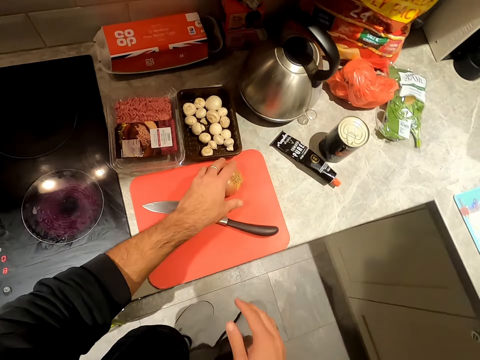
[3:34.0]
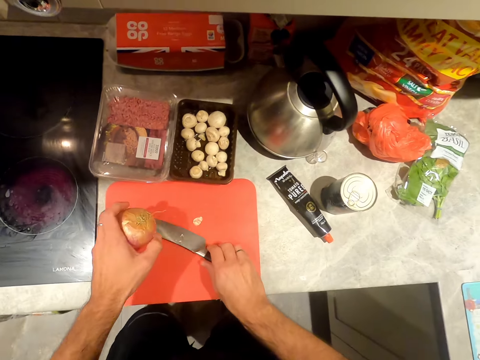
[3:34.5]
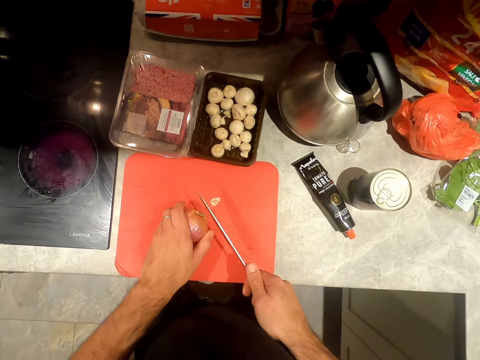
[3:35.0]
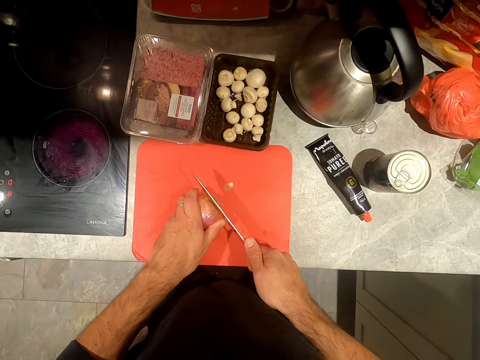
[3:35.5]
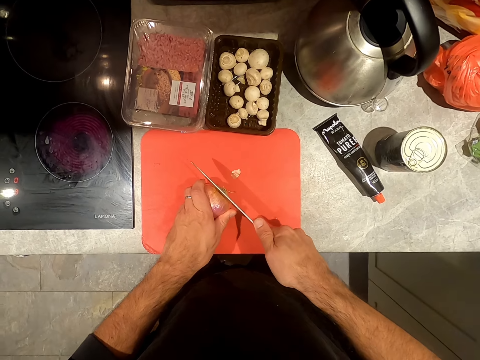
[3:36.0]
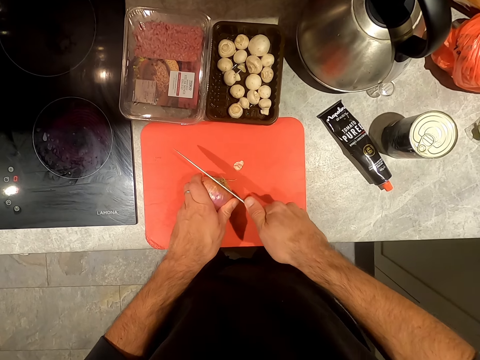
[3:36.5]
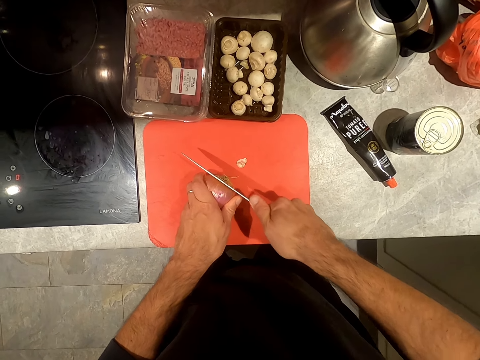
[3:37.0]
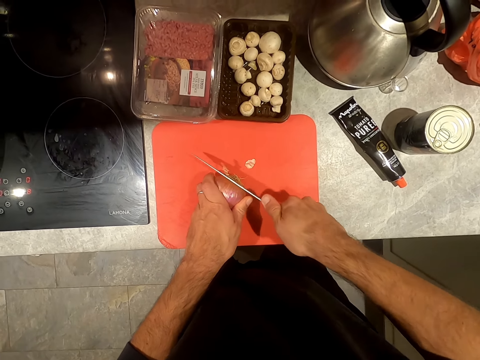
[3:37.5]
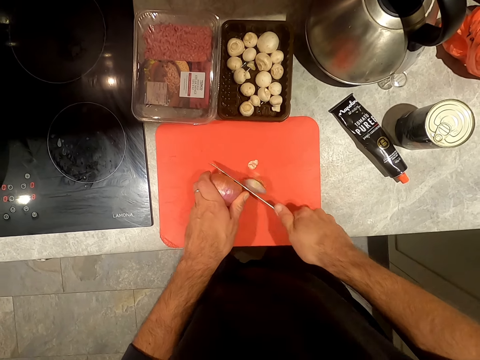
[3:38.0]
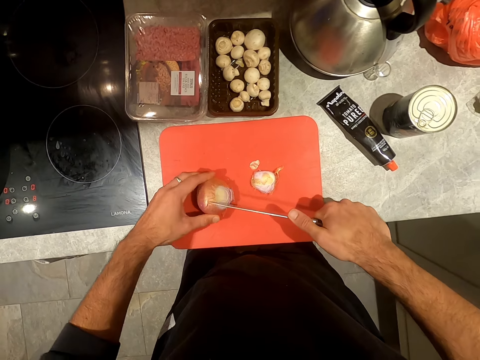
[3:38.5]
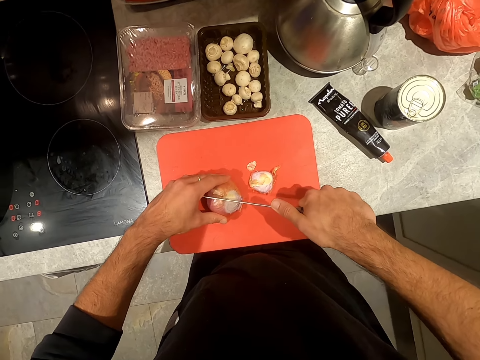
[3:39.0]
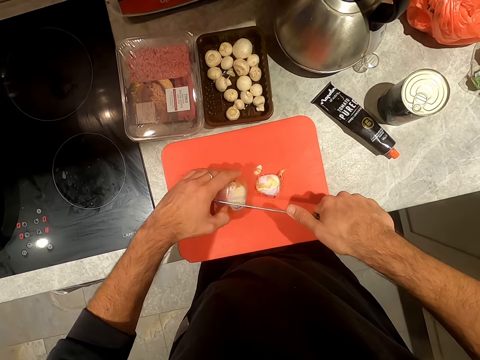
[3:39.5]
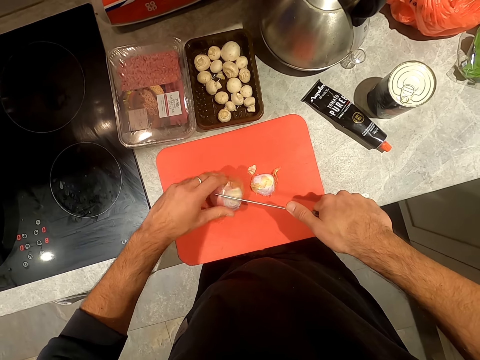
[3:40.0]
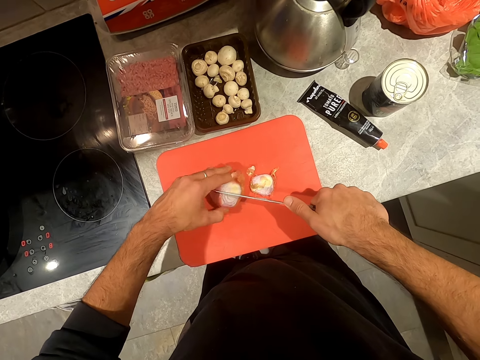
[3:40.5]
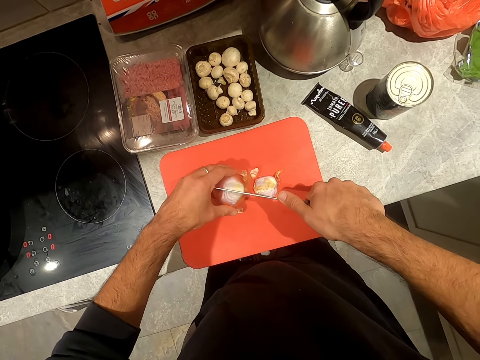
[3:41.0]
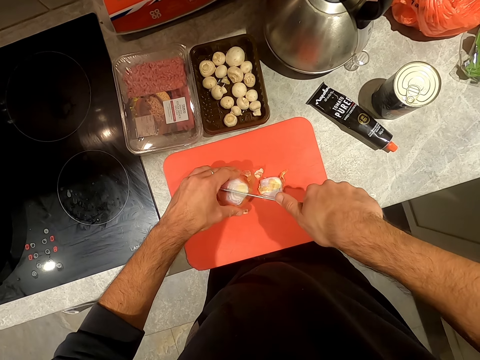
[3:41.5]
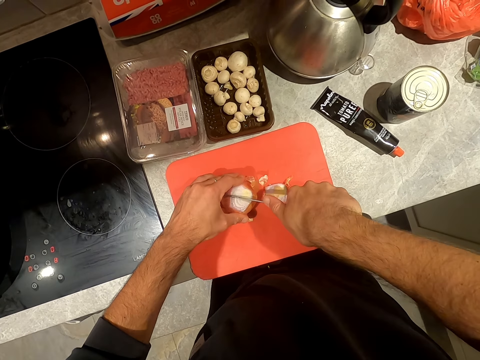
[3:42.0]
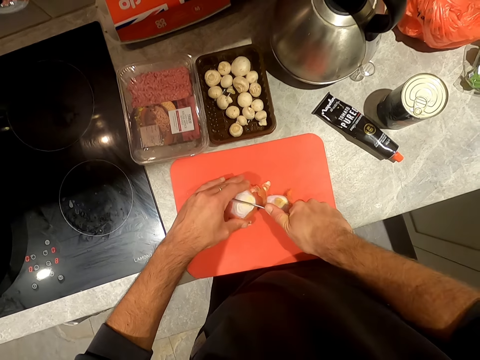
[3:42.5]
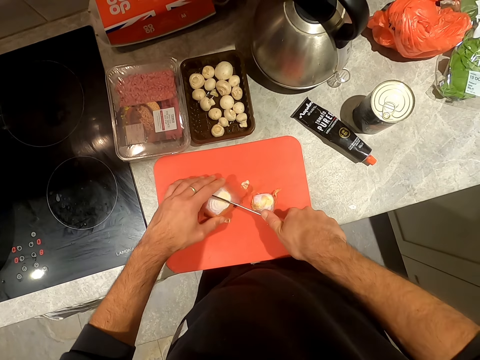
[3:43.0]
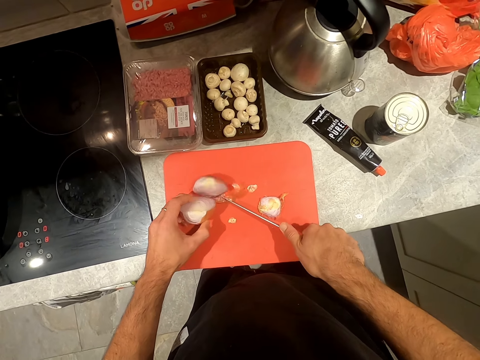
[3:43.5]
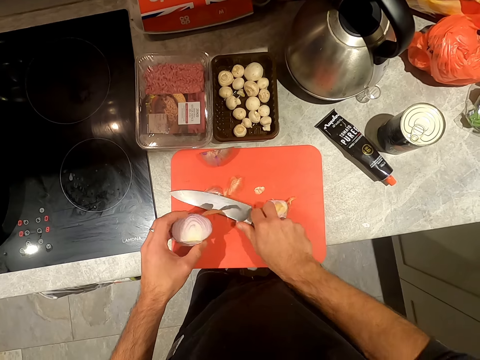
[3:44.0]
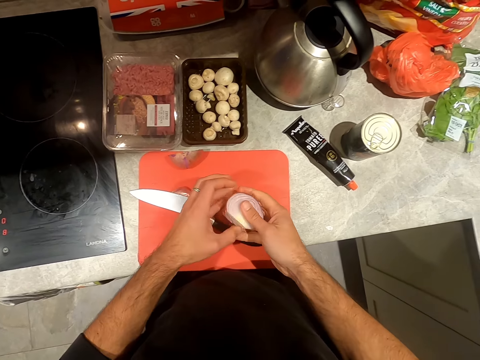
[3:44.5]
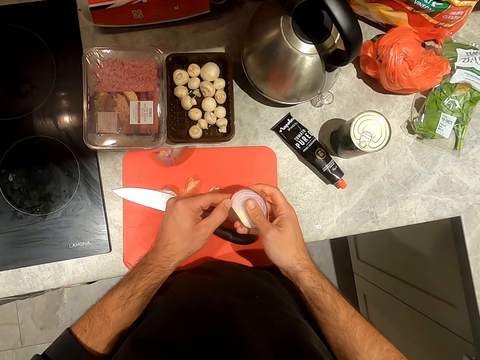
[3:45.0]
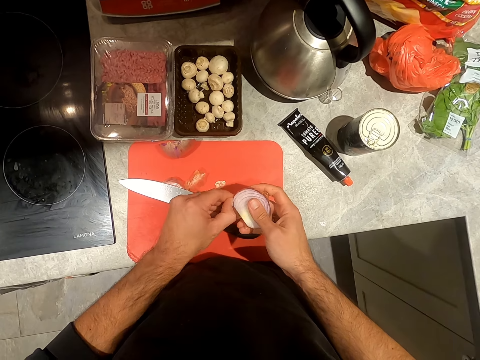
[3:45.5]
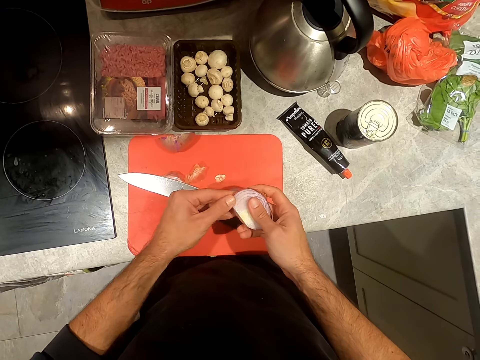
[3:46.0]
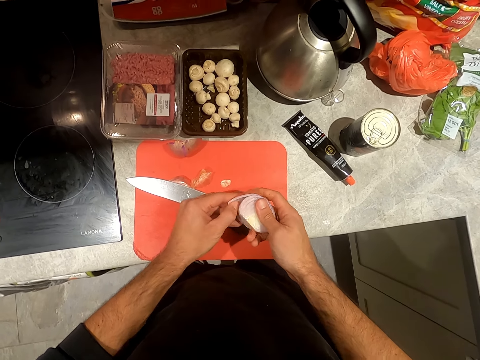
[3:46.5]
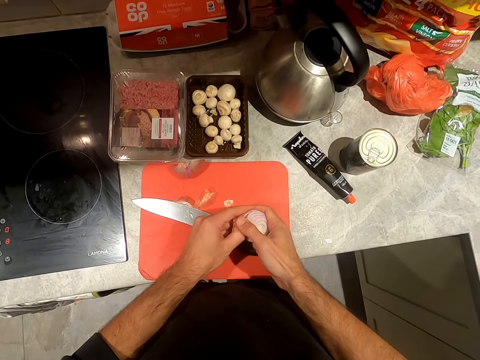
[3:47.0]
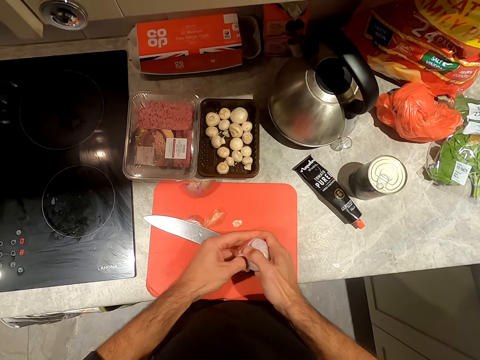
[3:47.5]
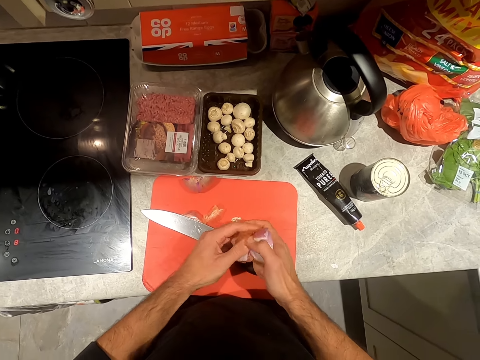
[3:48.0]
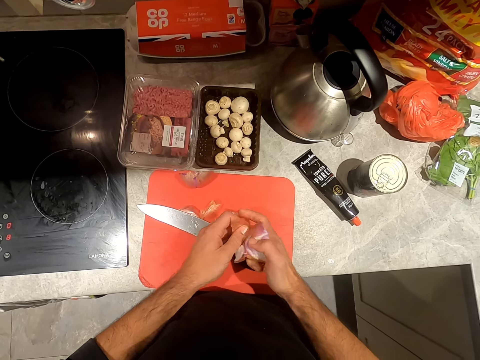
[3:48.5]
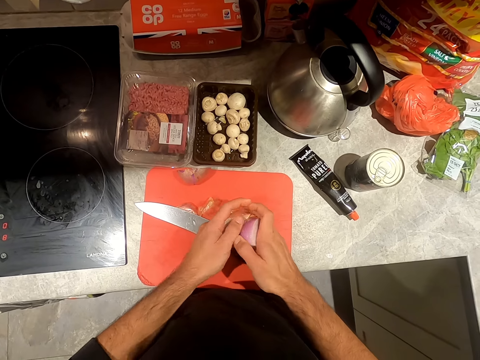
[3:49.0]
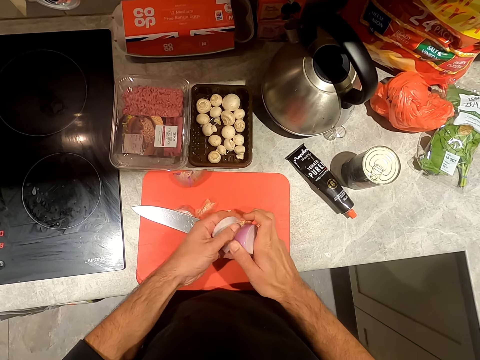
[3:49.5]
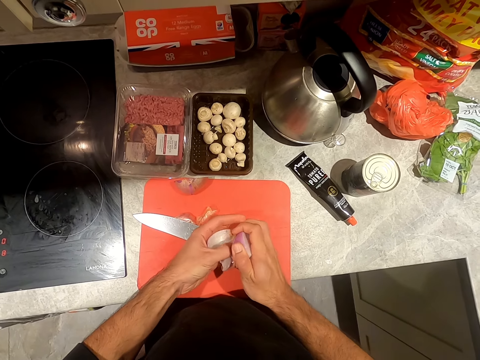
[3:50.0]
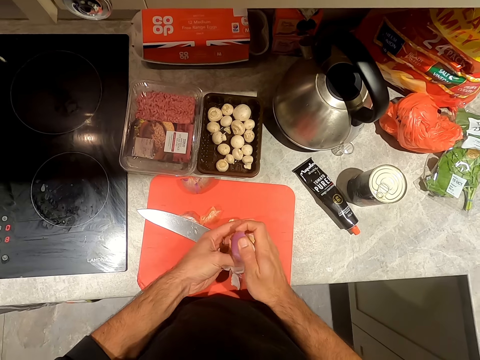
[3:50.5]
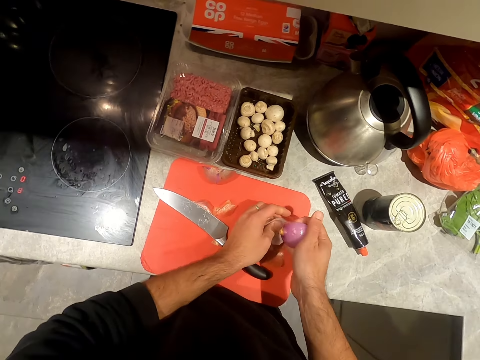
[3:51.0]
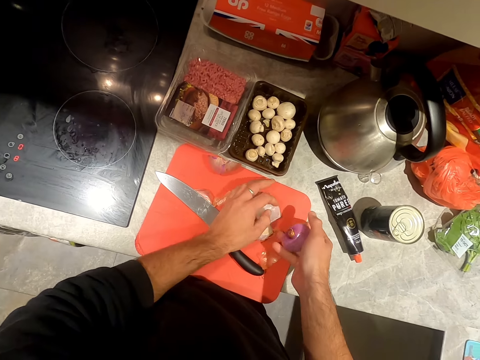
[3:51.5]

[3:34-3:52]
The camera wearer picks up the knife from the chopping board. They cut the onion with the knife in the chopping board. They remove the onion cover with the left hand.

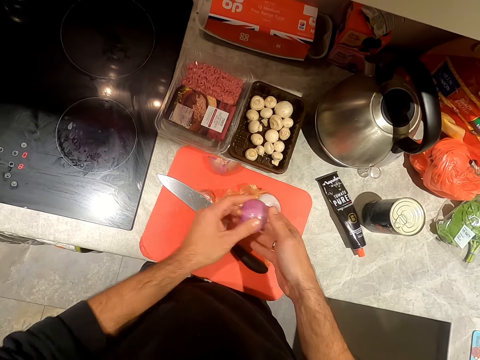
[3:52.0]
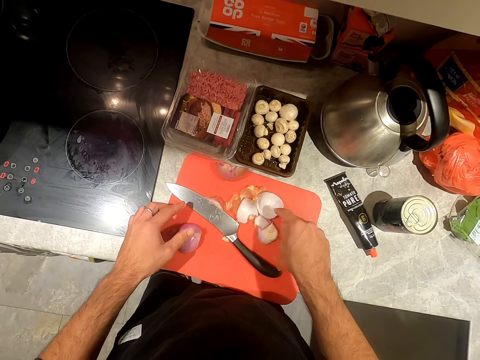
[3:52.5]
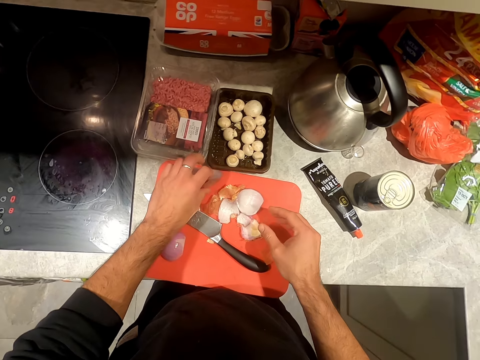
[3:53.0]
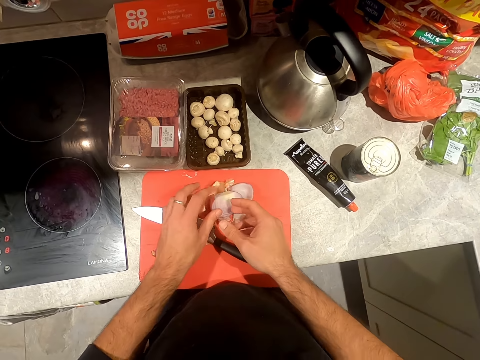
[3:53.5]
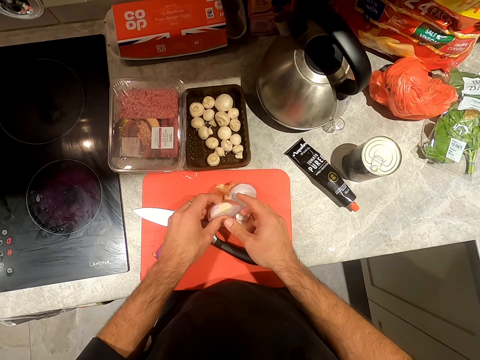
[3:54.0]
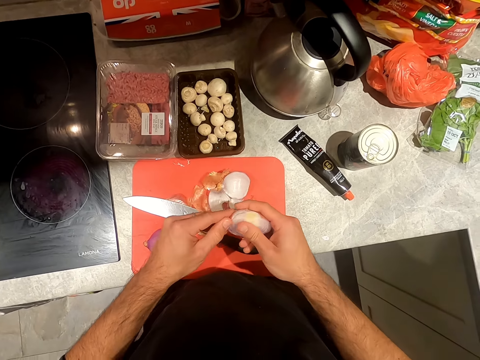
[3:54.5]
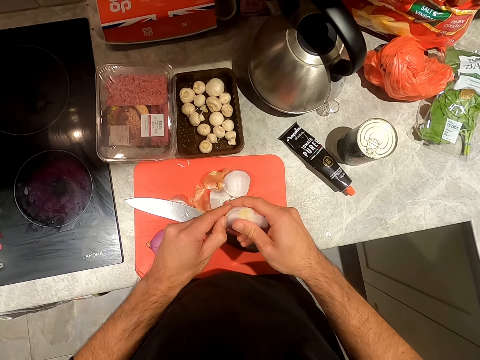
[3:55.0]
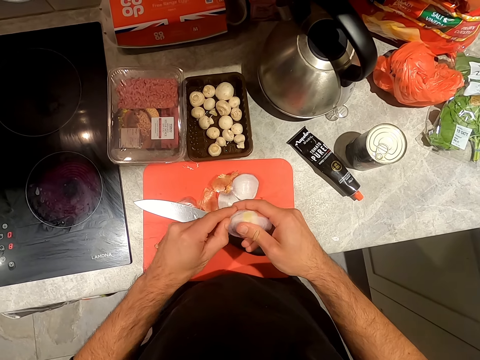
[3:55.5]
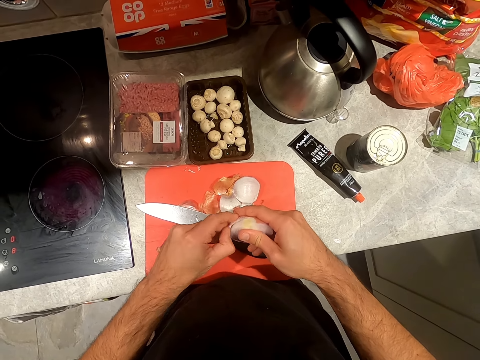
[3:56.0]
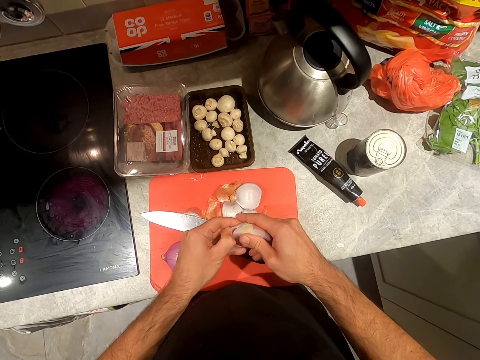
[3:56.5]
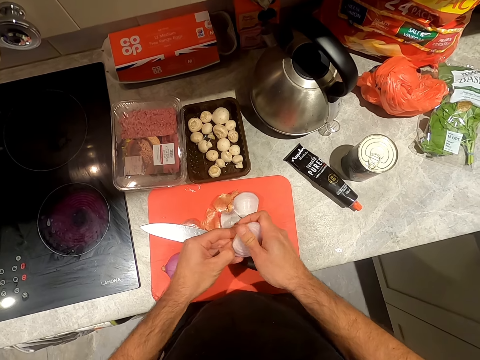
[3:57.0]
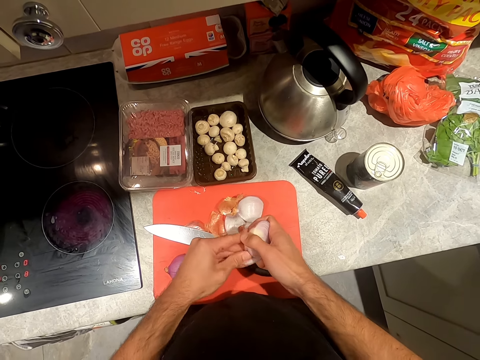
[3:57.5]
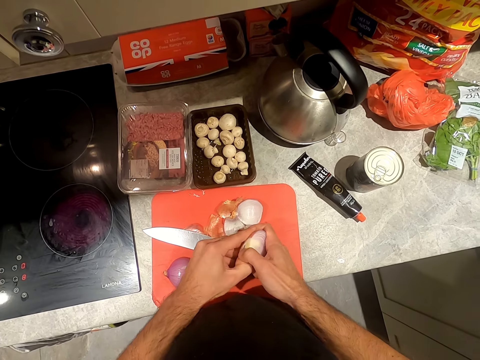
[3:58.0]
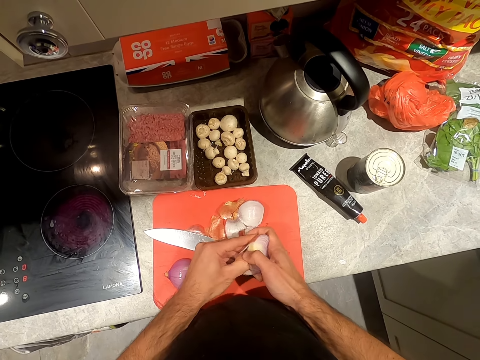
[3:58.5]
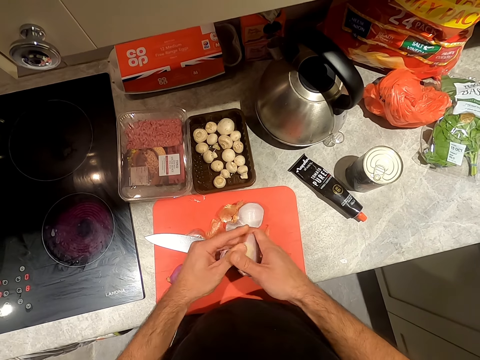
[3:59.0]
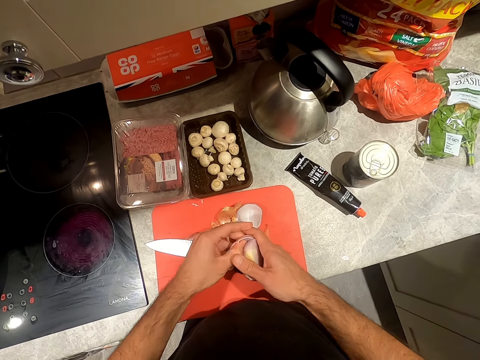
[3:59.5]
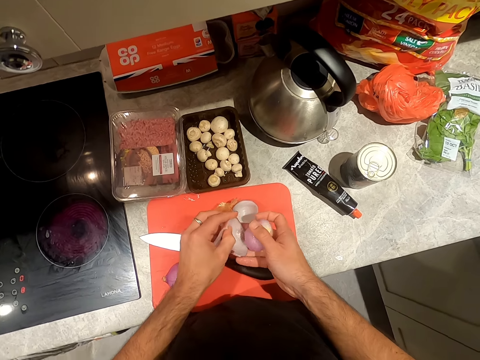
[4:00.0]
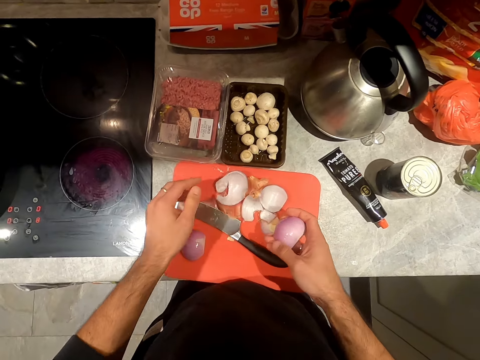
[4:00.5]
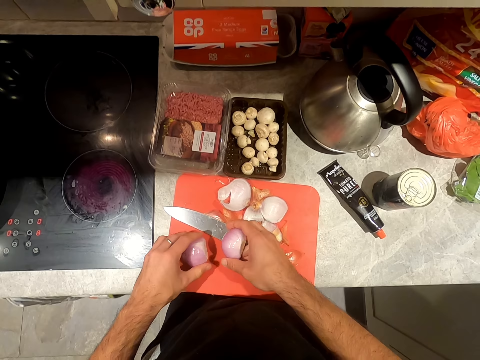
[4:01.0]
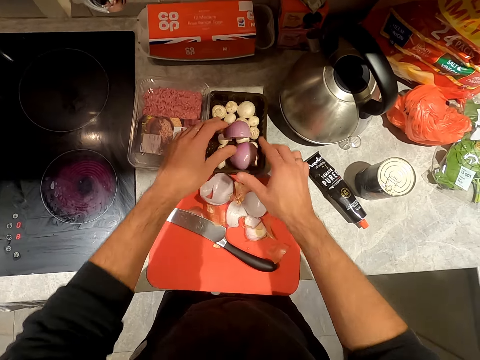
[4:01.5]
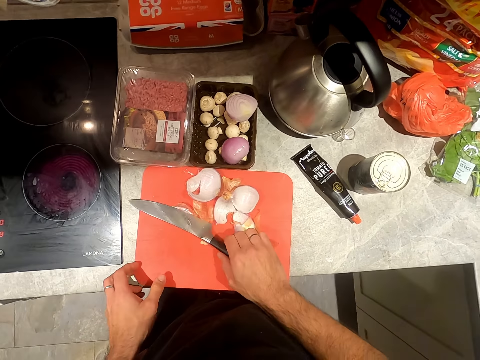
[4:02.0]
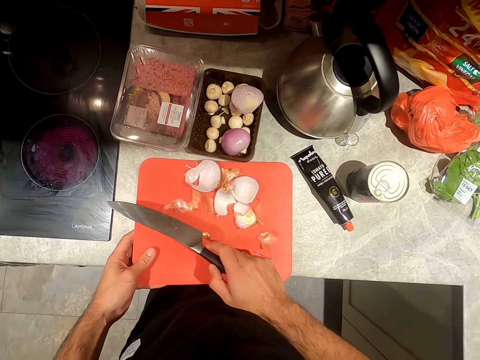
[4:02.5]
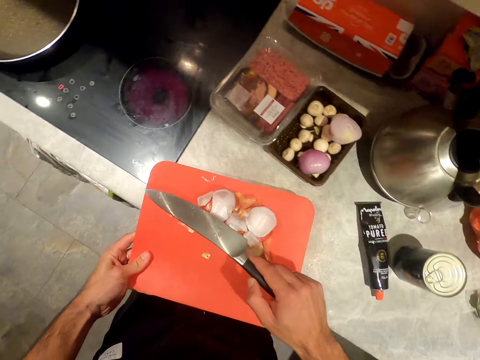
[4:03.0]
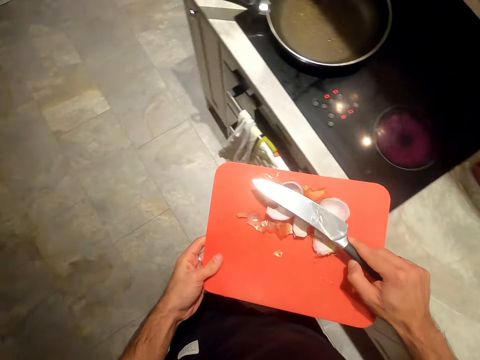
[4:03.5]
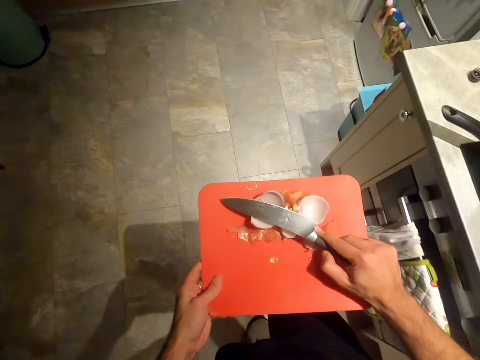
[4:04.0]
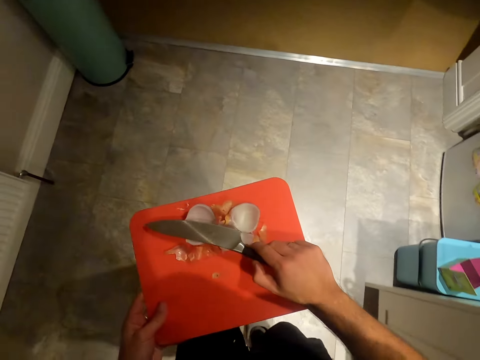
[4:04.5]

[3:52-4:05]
The camera wearer moves the chopping board from the kitchen cabinet.
